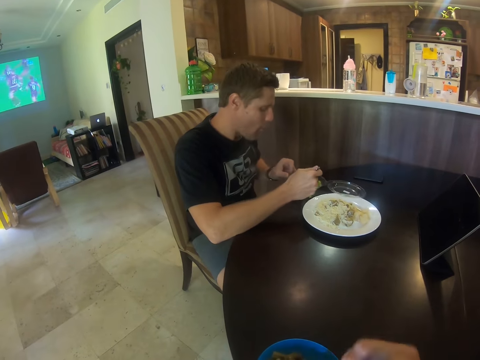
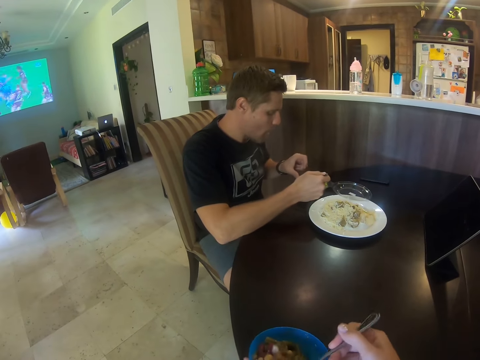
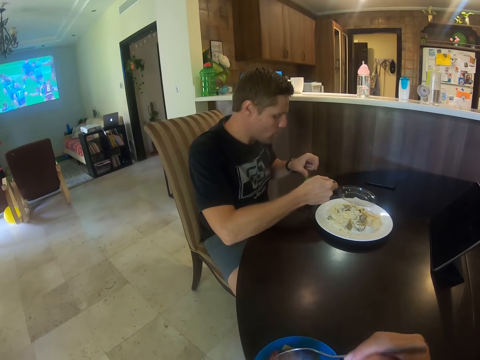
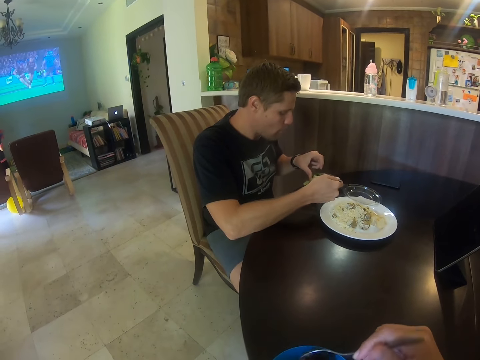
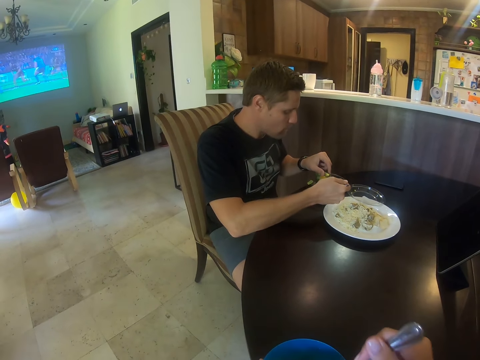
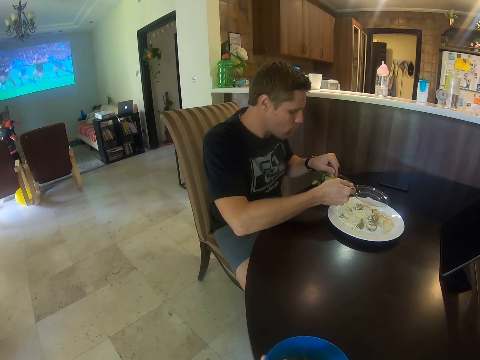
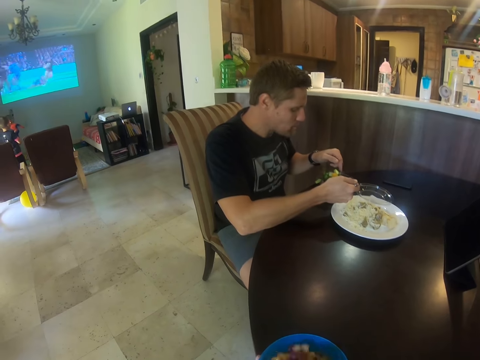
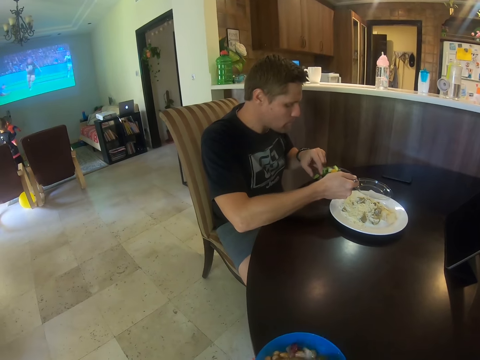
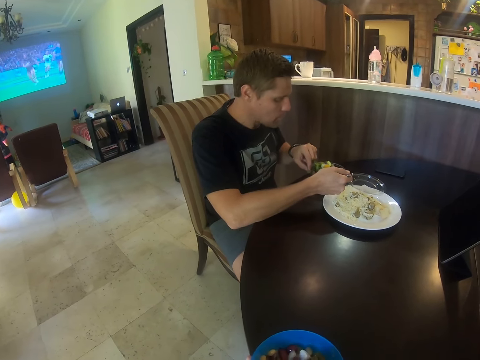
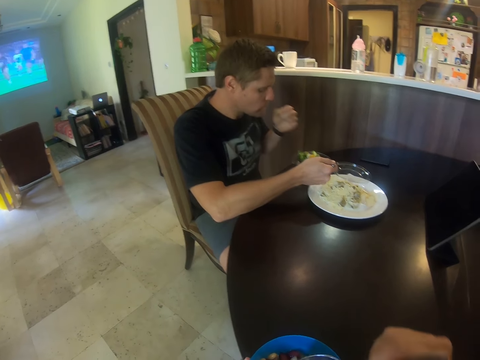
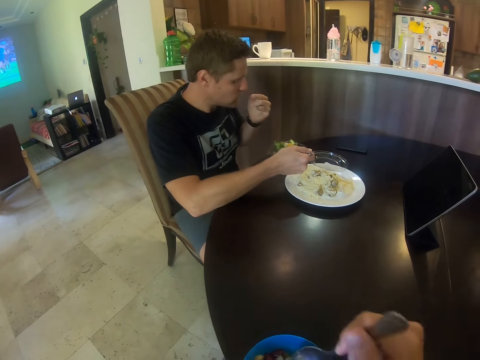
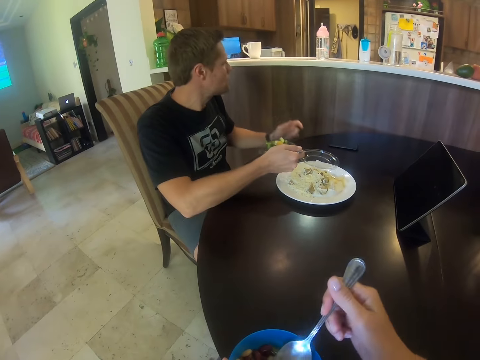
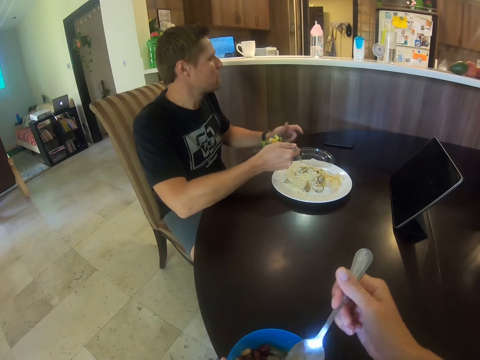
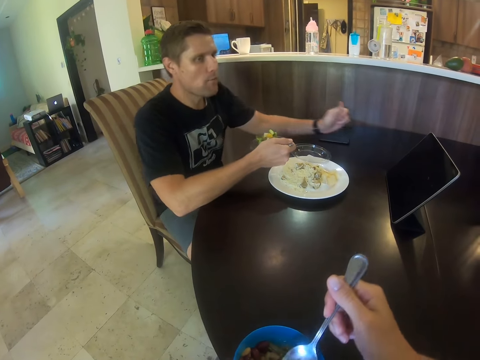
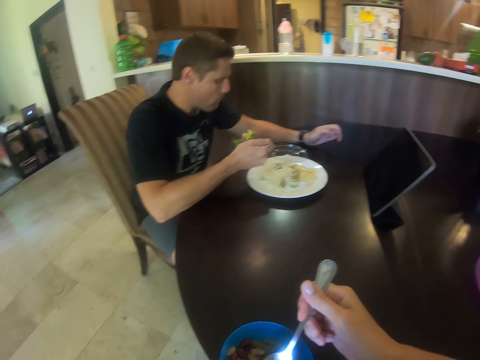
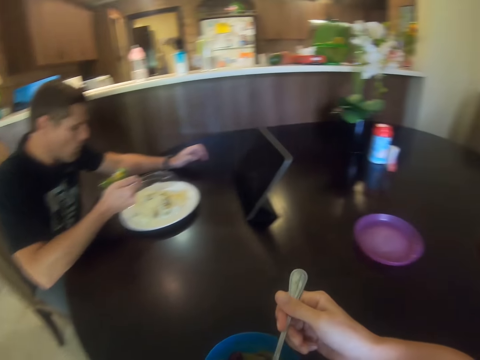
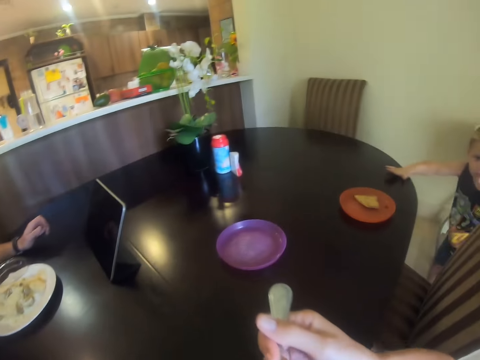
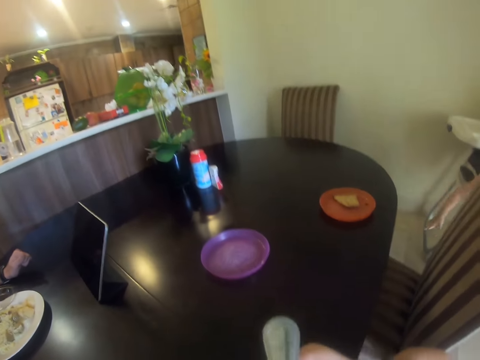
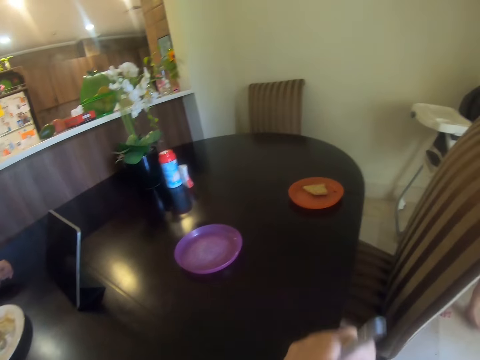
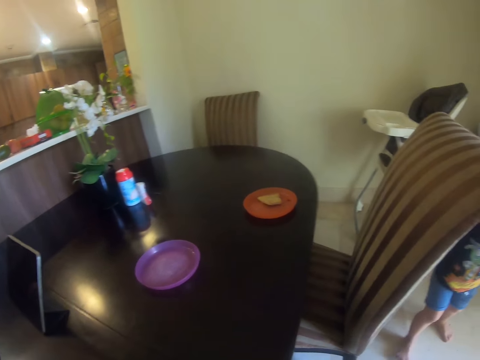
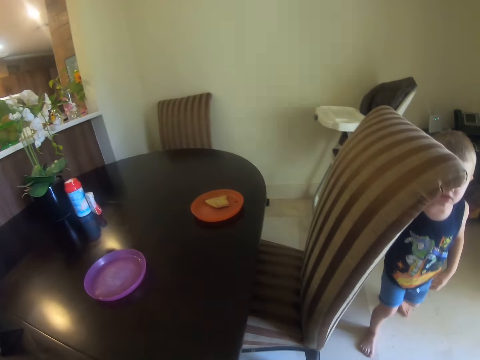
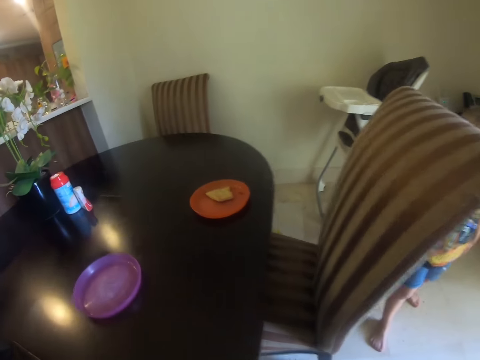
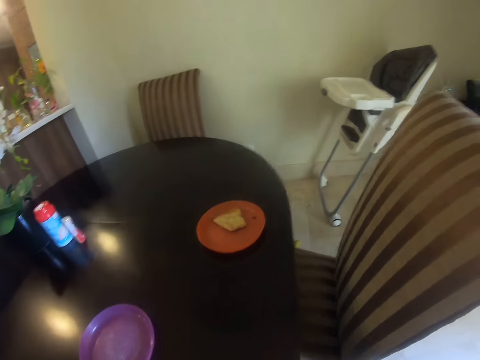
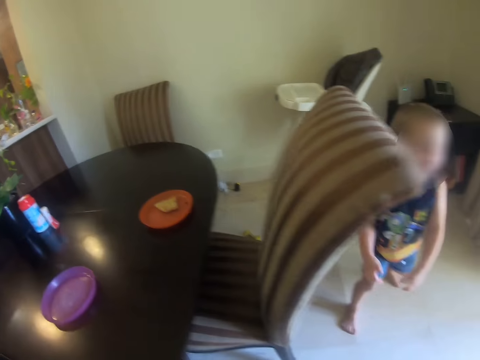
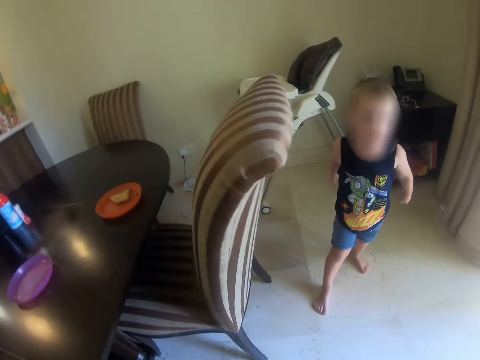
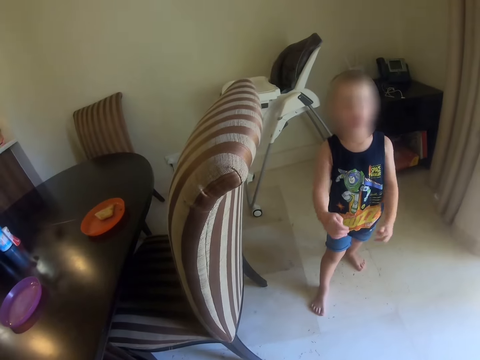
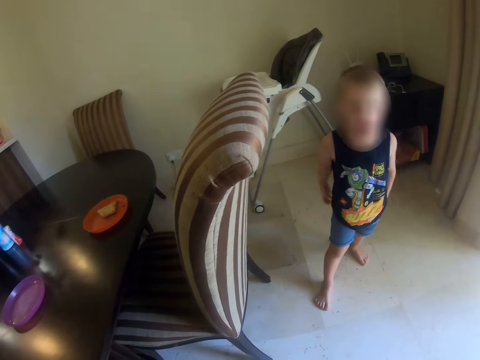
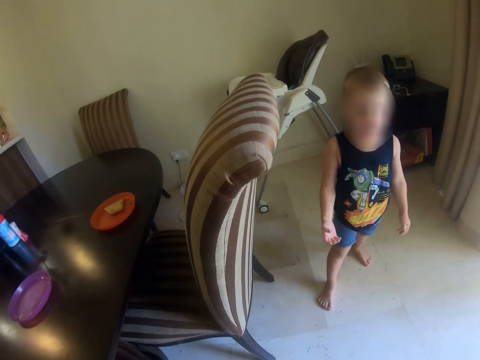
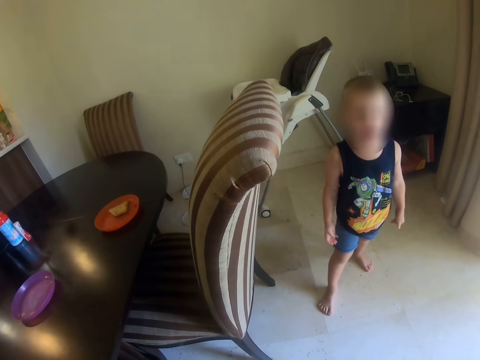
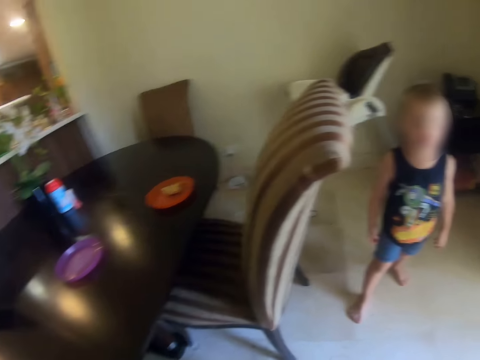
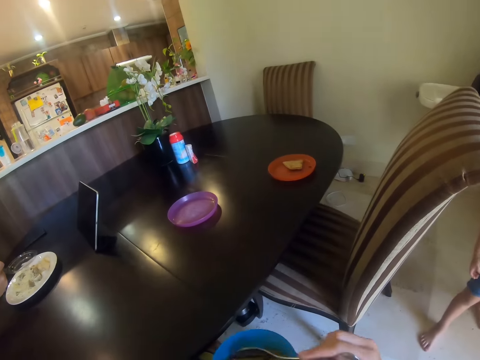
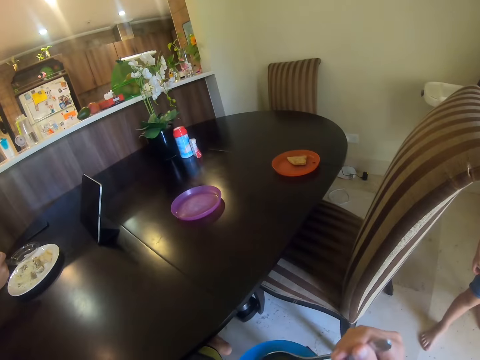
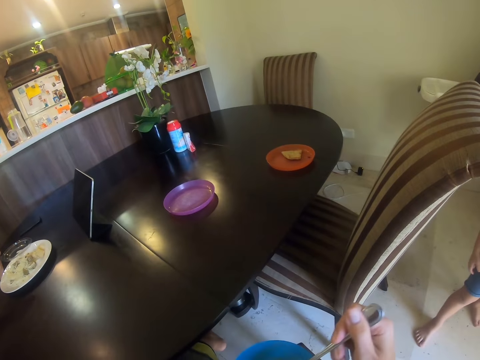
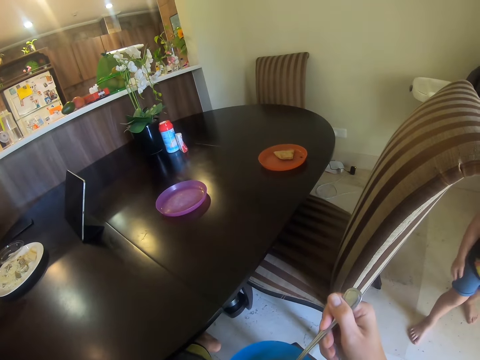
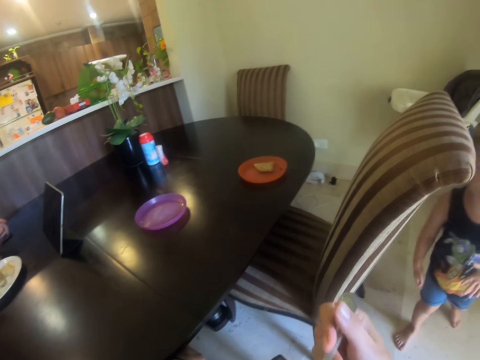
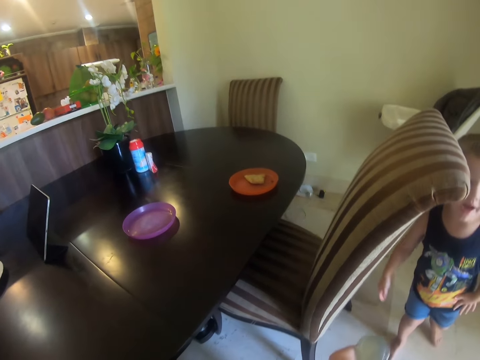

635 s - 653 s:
The camera wearer talks and mixes the food. A person eats food. The camera wearer eats food. Another person talks. A third person walks around the dining room area. The third person stands behind a dining chair. The camera wearer looks at the second person. The second person talks.

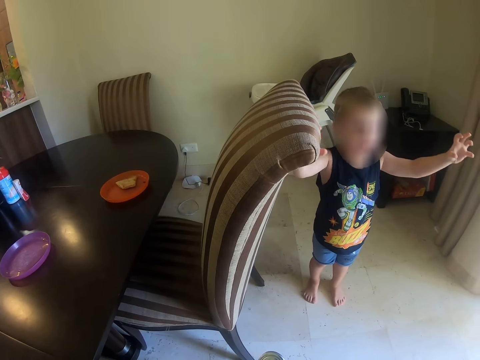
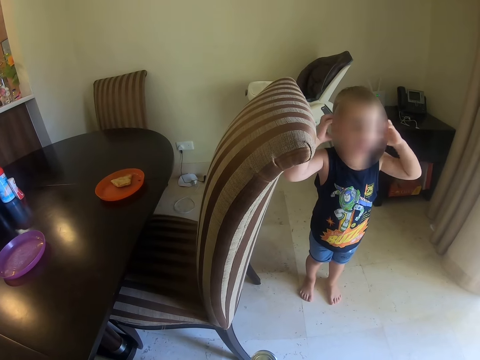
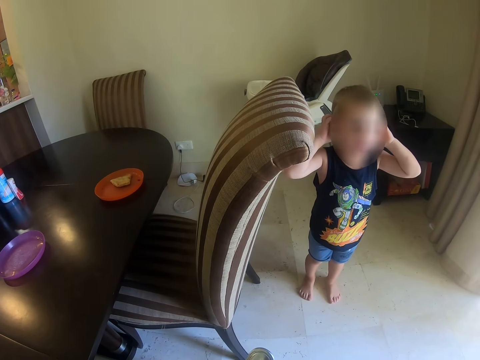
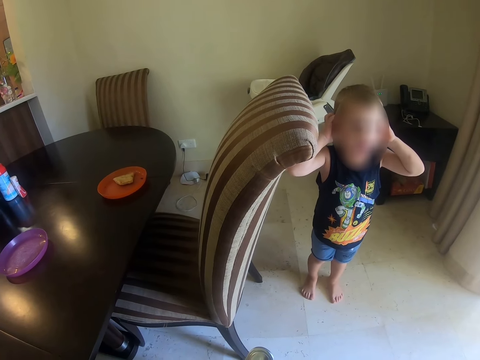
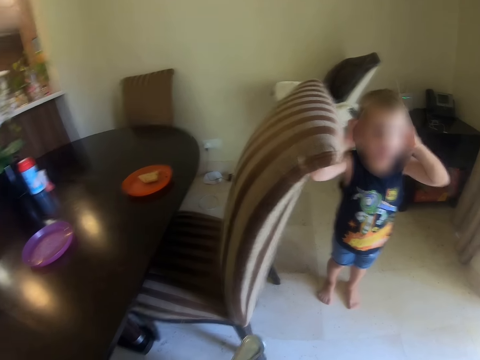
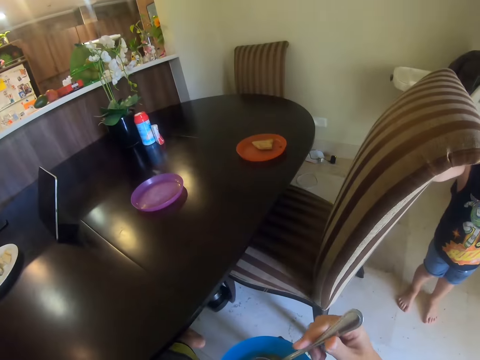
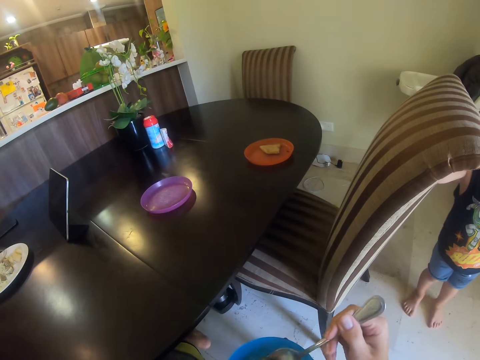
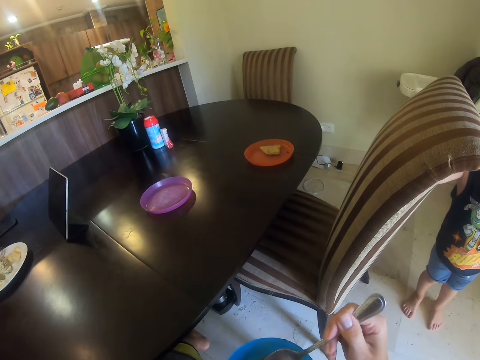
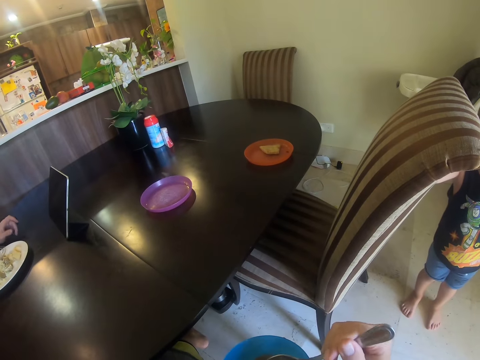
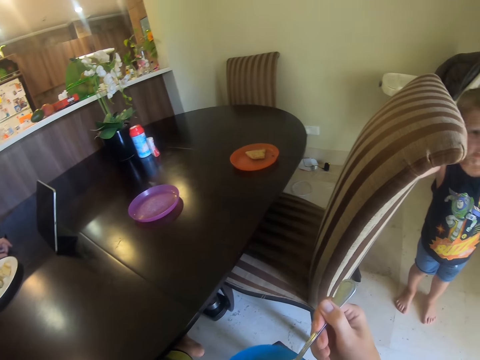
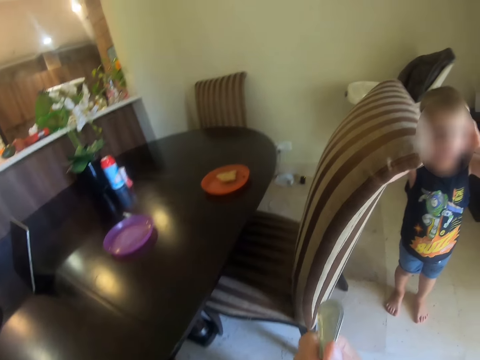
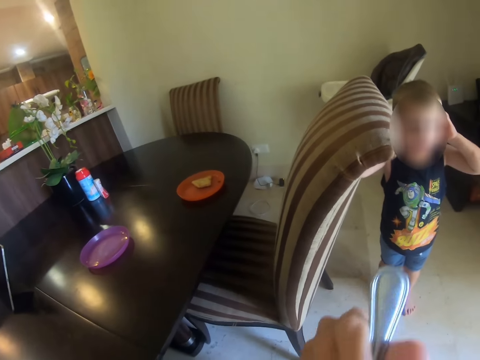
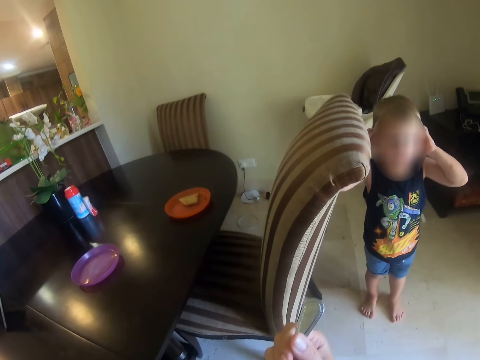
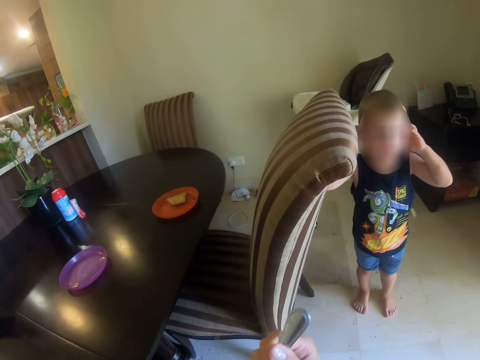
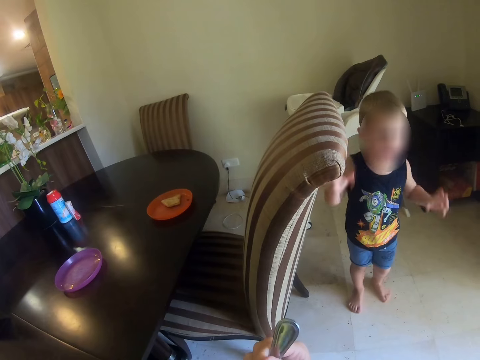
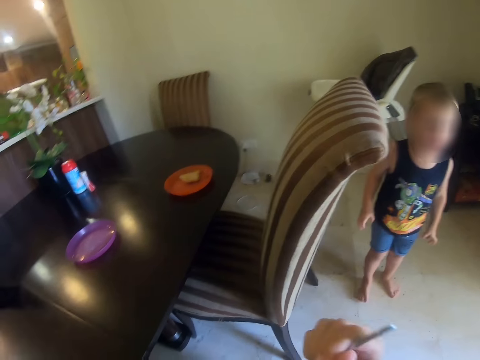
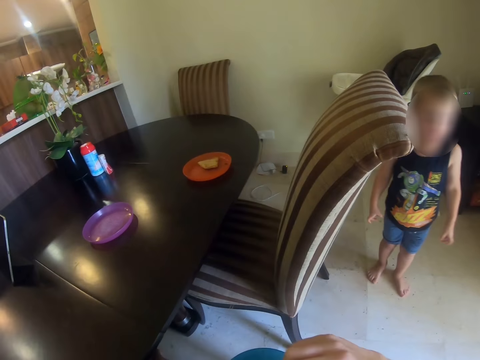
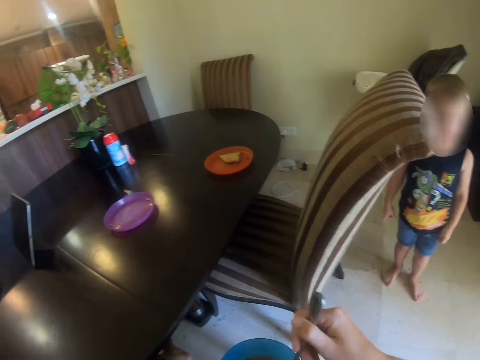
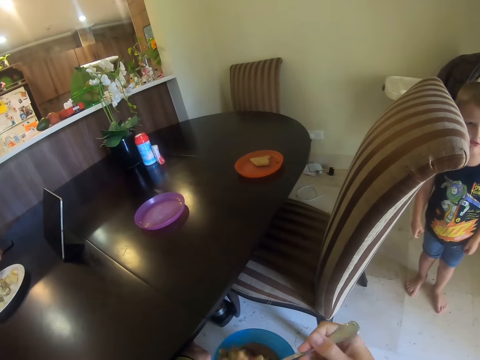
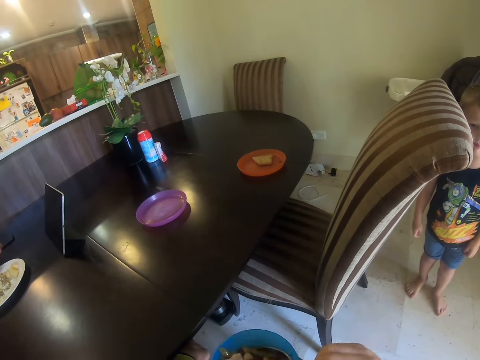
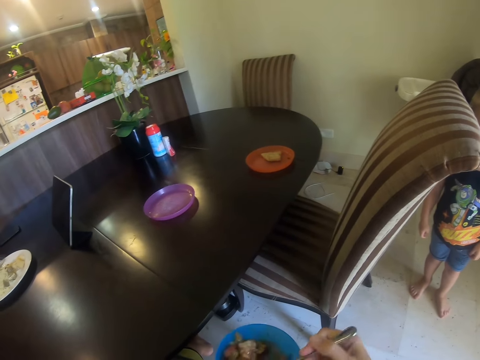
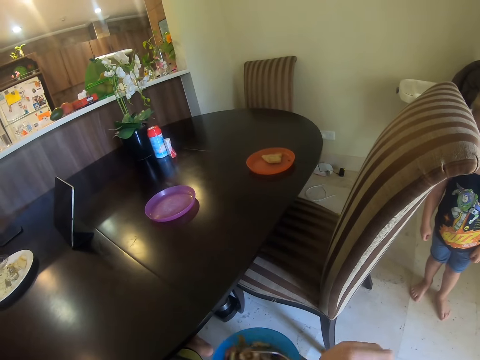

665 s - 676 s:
A person touches ears. The camera wearer eats food.
